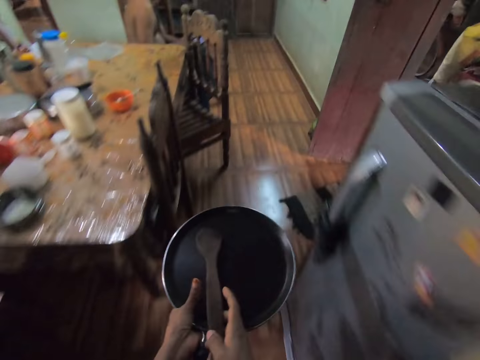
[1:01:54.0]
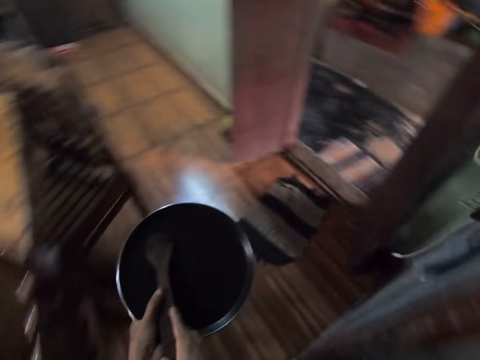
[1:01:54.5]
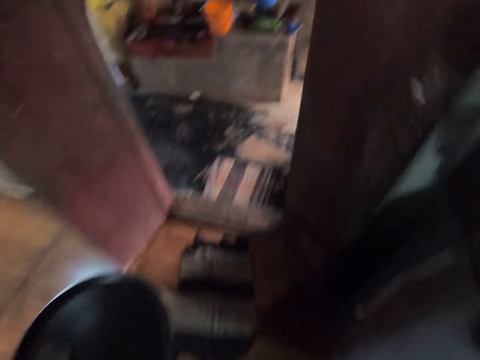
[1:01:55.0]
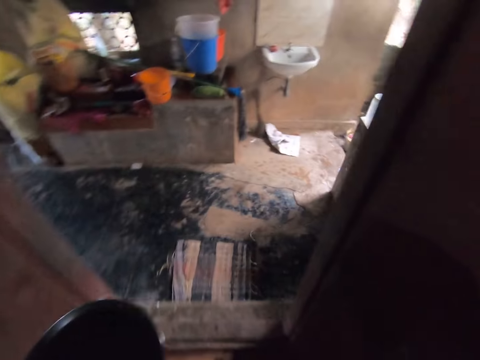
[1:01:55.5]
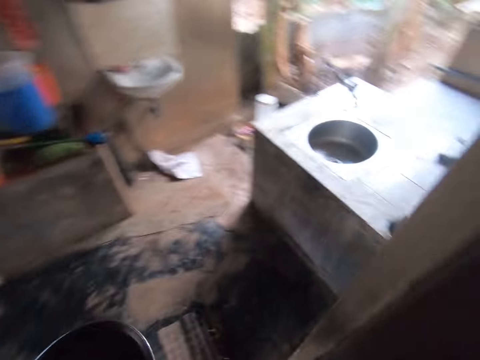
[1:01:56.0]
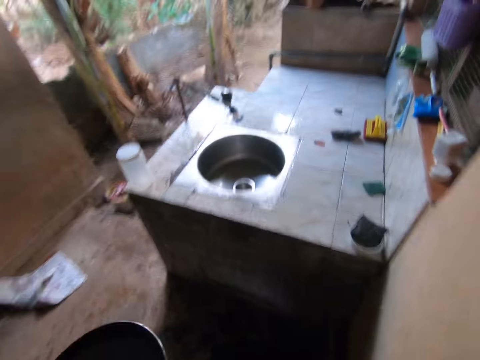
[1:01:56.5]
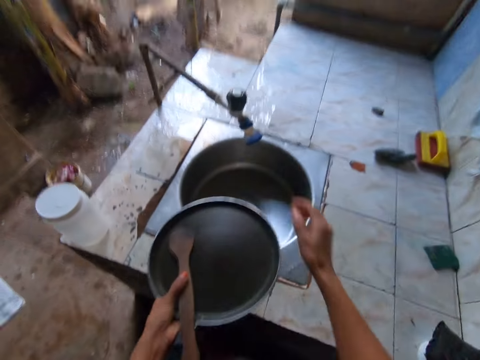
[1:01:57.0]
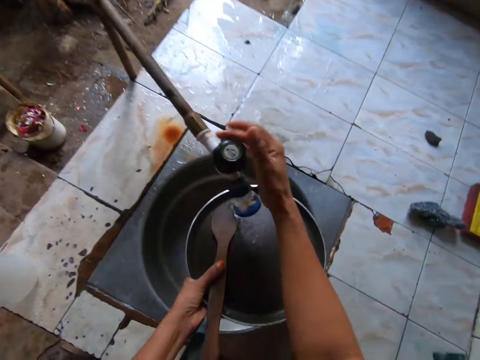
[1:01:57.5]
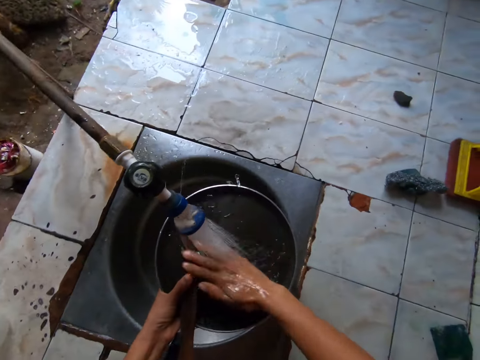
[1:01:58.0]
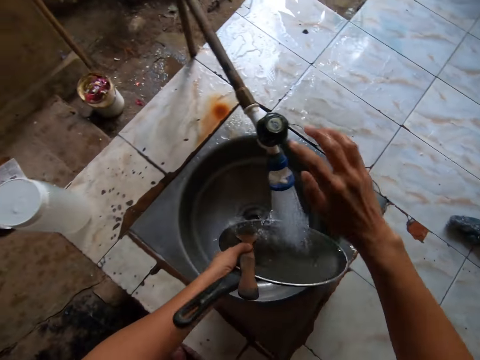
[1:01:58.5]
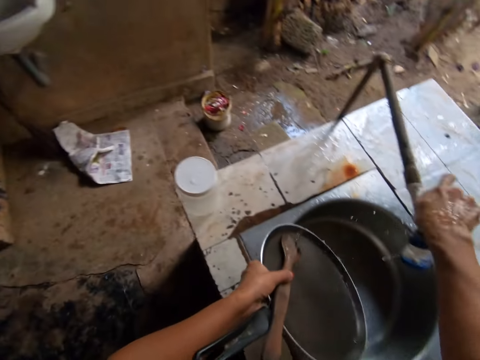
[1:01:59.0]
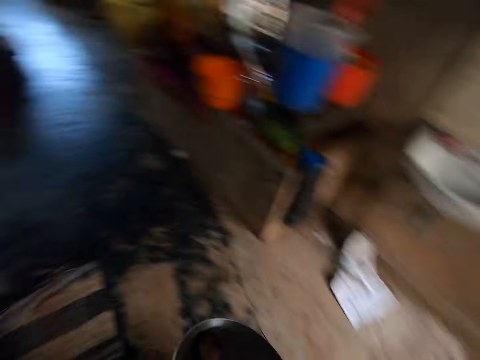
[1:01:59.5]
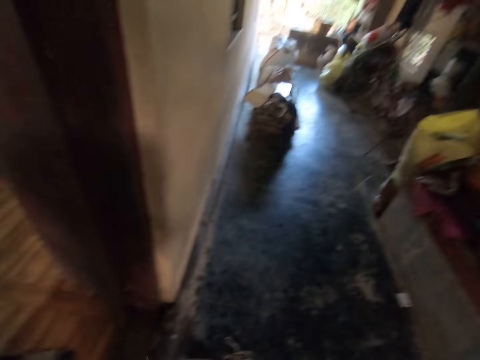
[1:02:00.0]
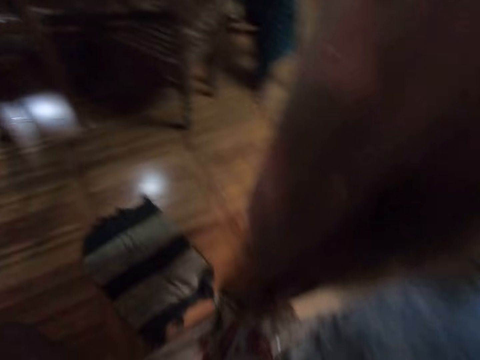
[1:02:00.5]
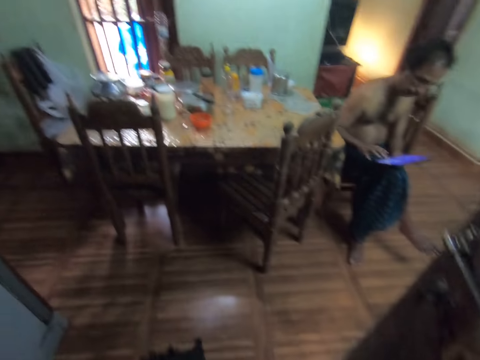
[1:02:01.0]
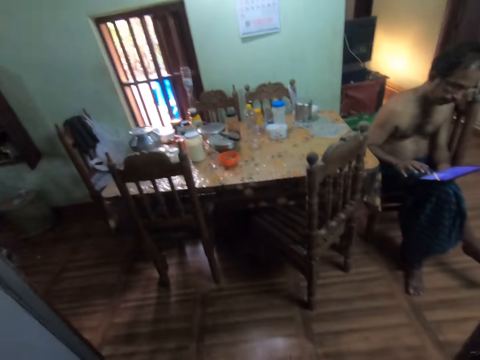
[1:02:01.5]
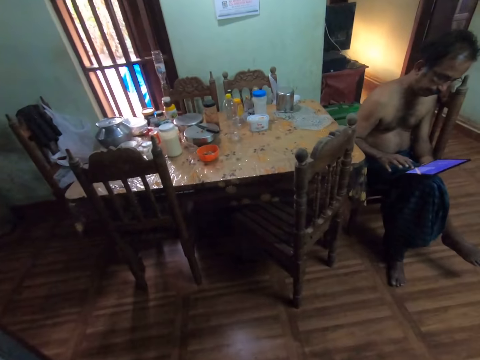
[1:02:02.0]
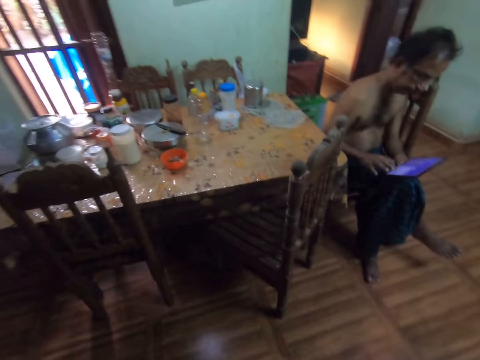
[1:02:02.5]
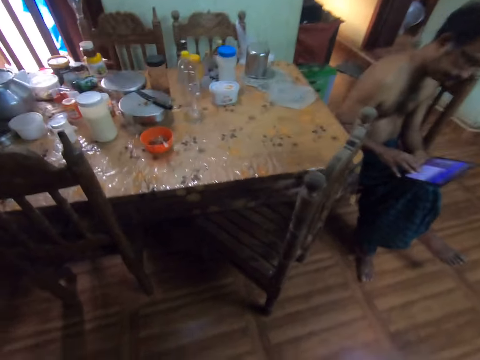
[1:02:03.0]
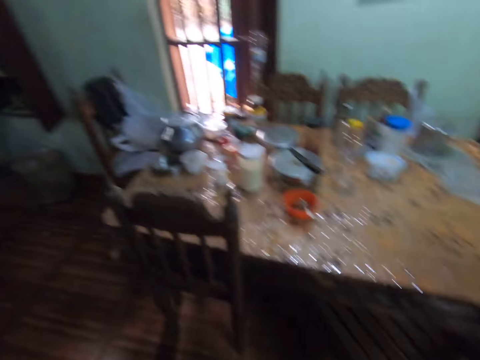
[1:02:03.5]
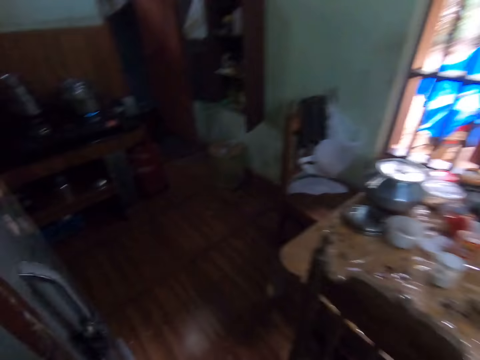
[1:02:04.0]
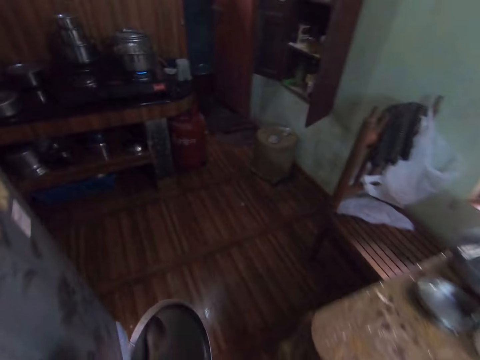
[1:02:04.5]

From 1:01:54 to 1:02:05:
The camera wearer places the turning stick in her right hand in the frying pan in her left hand. She walks out of the kitchen. She turns on the tap with her right hand. She rinses the frying pan and the turning stick under the tap with her right hand. She turns off the tap with her right hand. She walks around. She picks up a container on the cabinet with her right hand. She walks into the kitchen.

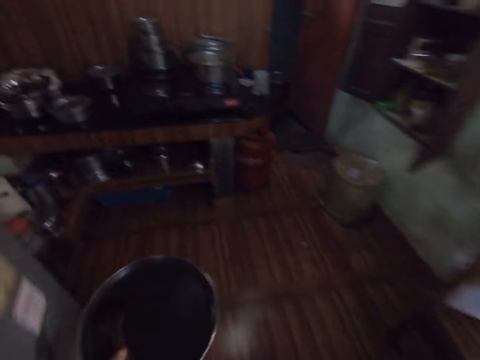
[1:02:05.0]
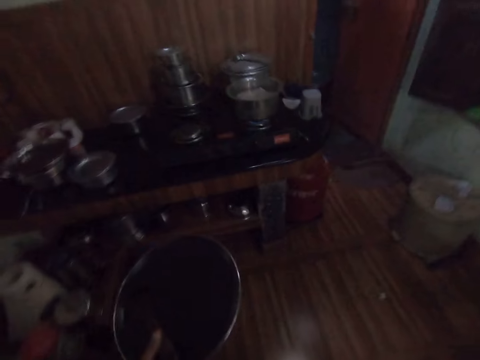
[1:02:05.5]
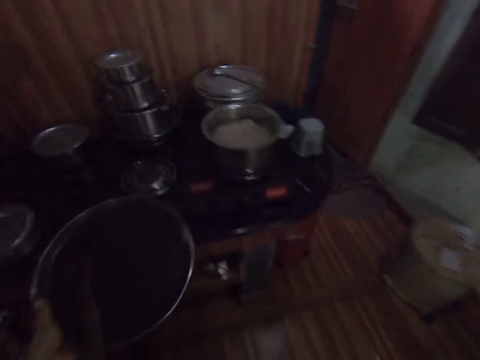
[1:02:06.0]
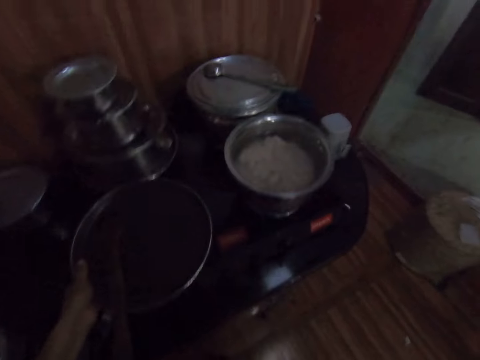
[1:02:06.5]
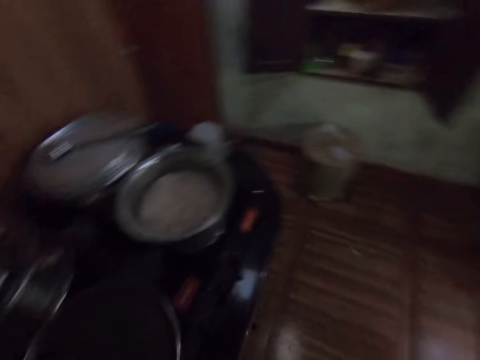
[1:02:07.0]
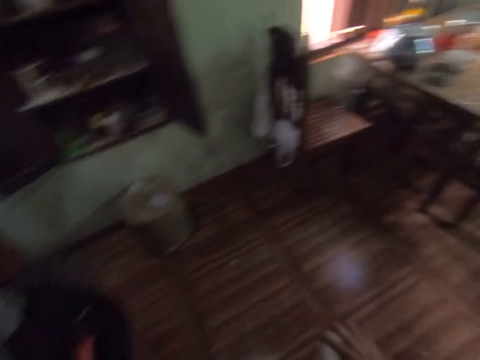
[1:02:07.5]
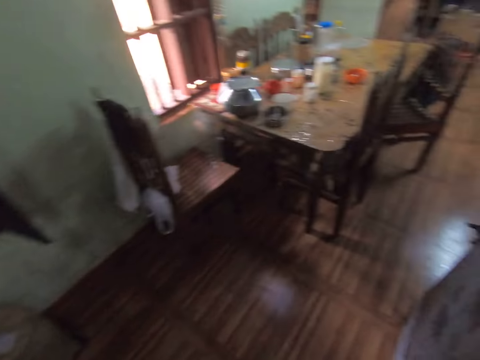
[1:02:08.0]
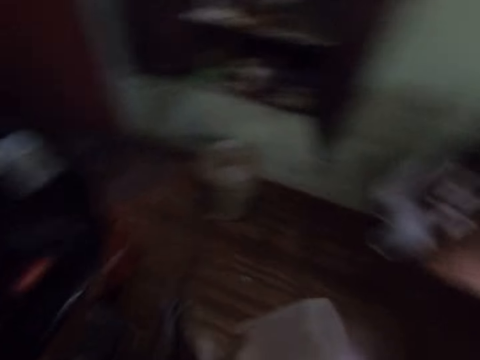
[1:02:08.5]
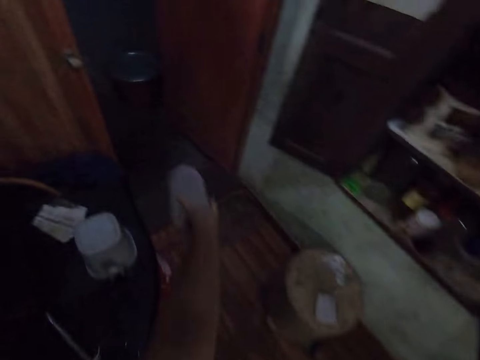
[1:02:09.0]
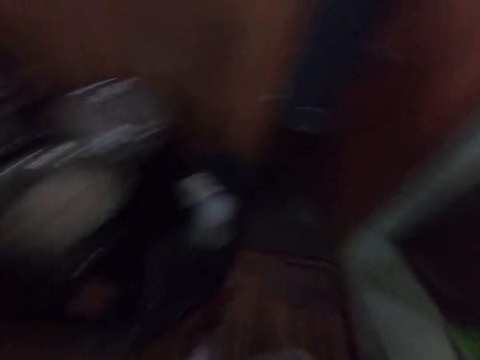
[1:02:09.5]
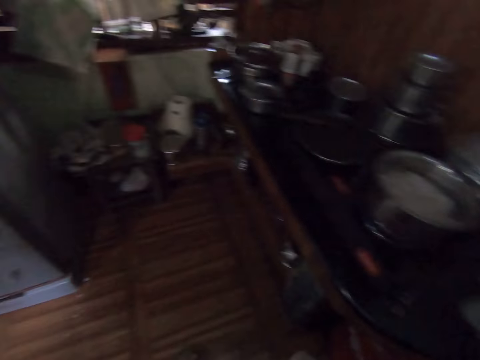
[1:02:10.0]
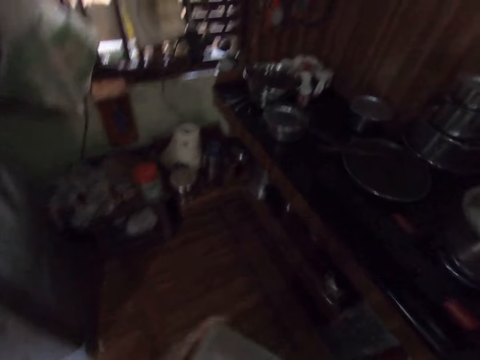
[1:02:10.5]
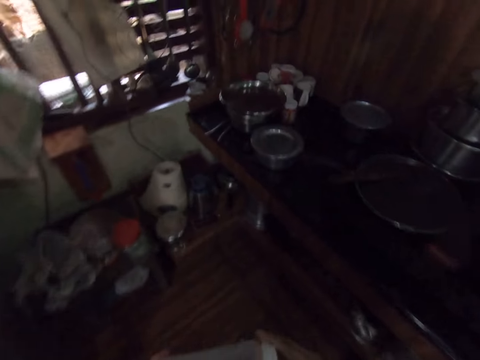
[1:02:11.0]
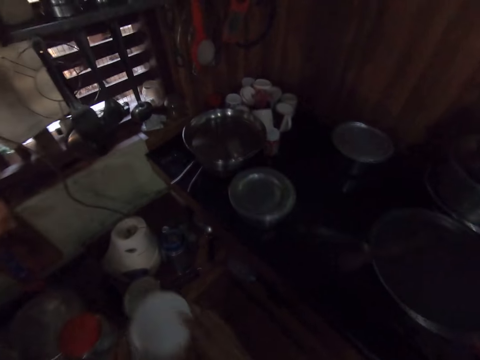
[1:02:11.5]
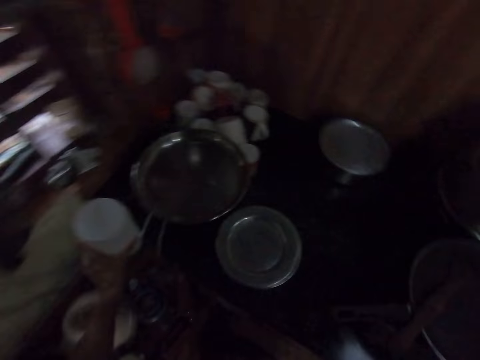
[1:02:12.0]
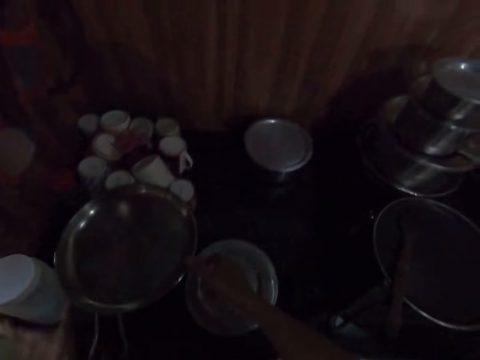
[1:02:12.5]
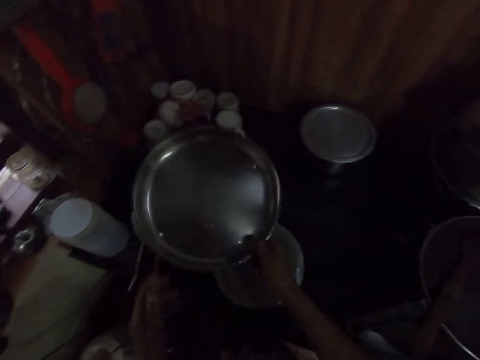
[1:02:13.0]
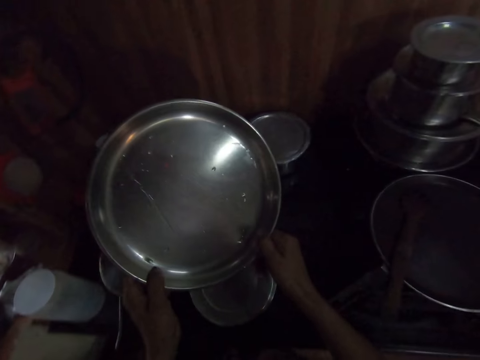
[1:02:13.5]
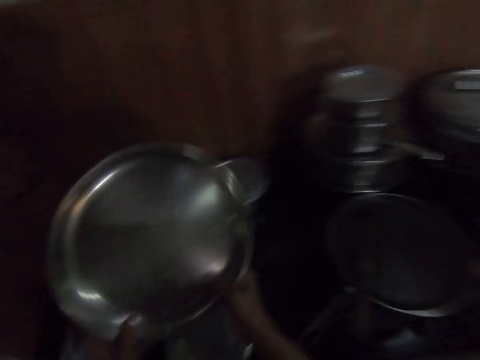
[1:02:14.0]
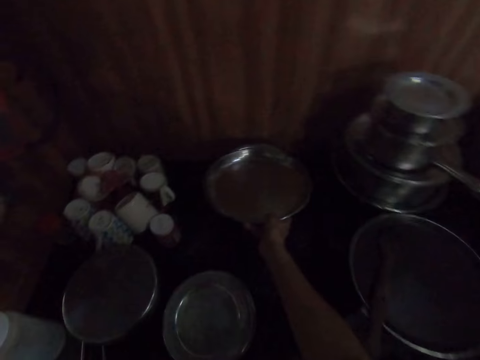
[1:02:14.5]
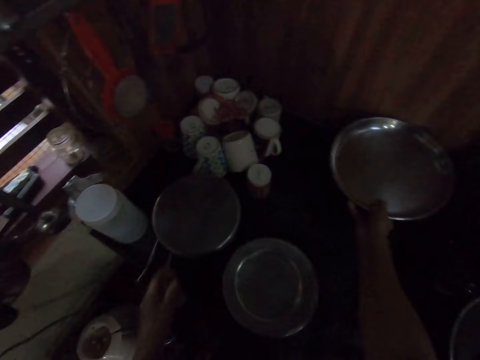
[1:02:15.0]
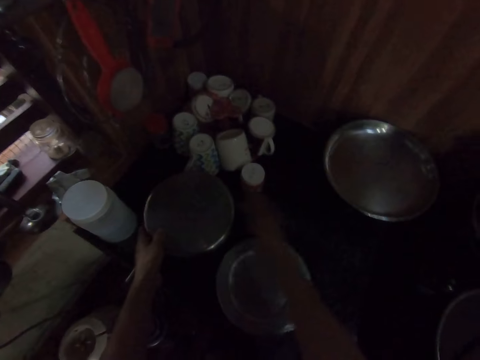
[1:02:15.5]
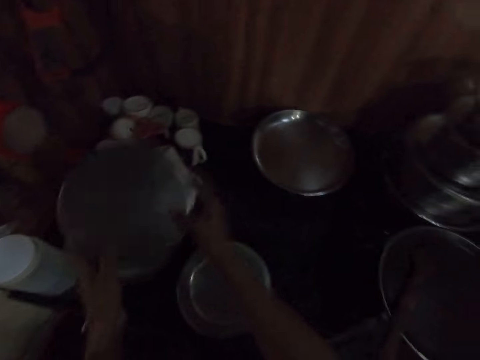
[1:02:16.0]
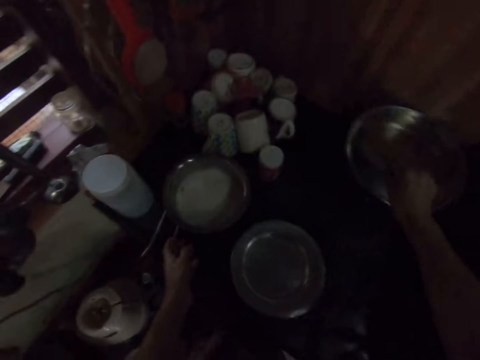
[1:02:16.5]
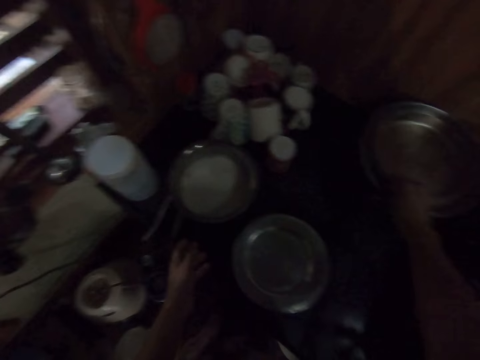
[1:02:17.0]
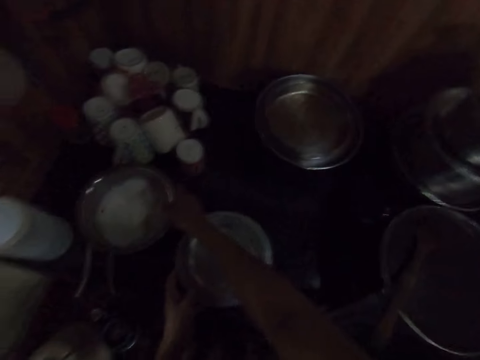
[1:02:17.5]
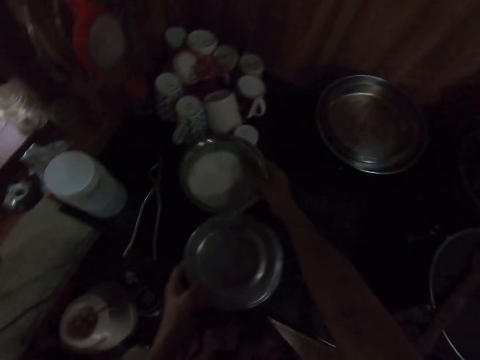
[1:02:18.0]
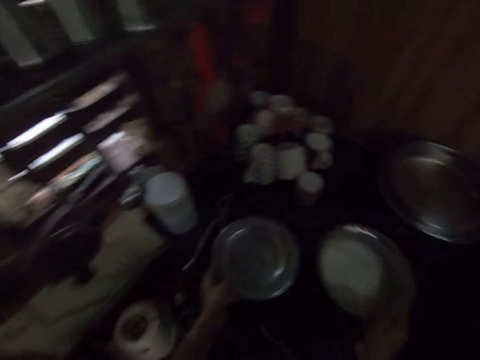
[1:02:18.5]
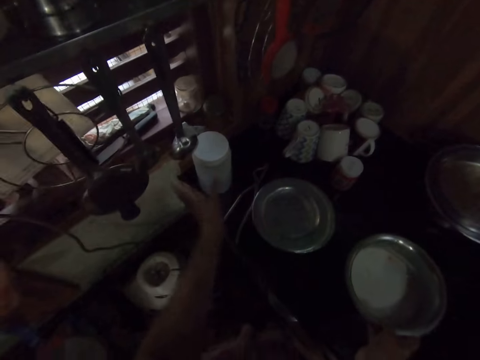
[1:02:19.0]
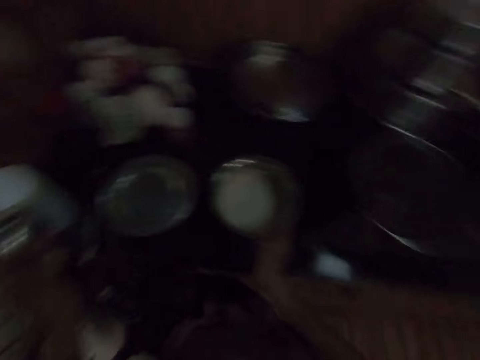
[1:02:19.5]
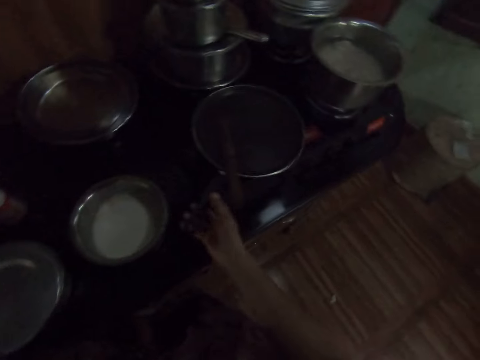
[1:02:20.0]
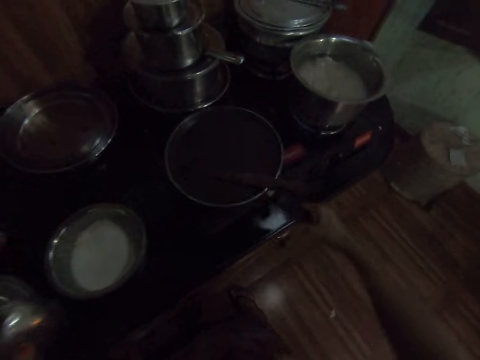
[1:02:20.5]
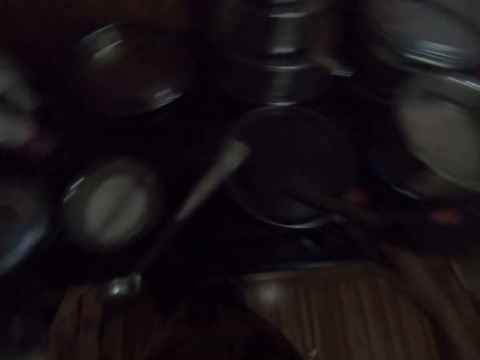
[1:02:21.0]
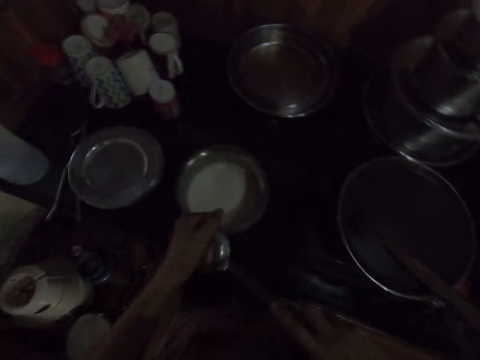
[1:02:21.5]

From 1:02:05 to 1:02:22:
The camera wearer places the frying pan in her left hand on the gas cooker. She looks around. She shakes the container in her right hand. She makes a step. She pours water on the floor. She walks around. She places the container in her right hand on the stool or table. She picks up a tray or lid on the pot with her right hand. She holds the tray in both hands. She looks at the tray. She drops the tray in her right hand on the pot. She picks up a lid on the pot with her right hand. She moves both hands. She drops the lid in her right hand on the pot, on another lid. She moves both hands. She lifts the pot on the cooker with her left hand and lifts the pot on the cooker with her right hand. She pulls the pot. She drops the pot in her right hand on the cooker and drops the pot in her left hand on the cooker. She picks up a spoon from the hanger with her left hand. She moves both hands. She turns the frying pan on the cooker with her right hand. She pushes the frying pan. She passes the spoon in her left hand to her right hand. She moves the left hand.
